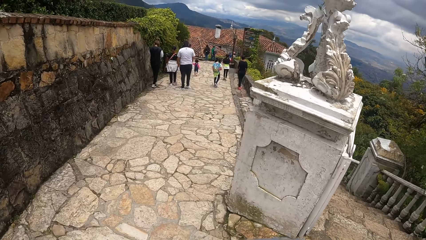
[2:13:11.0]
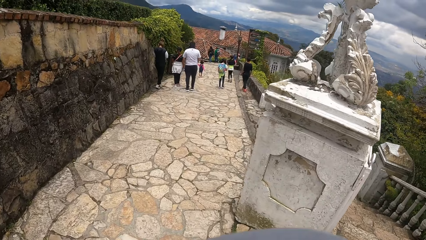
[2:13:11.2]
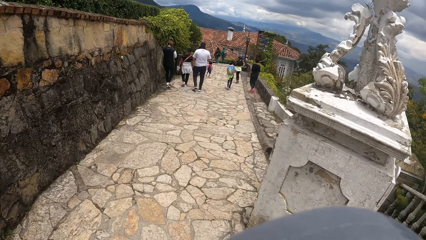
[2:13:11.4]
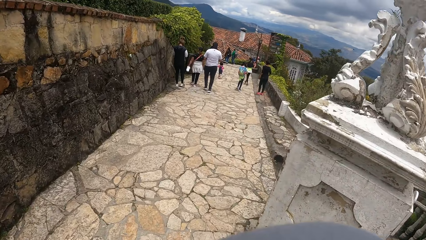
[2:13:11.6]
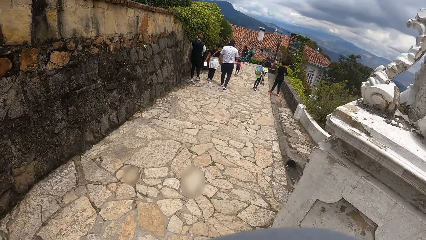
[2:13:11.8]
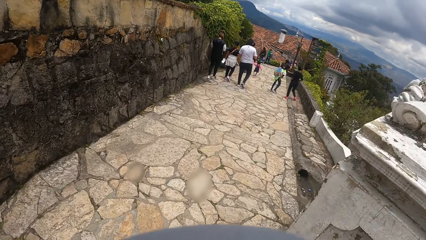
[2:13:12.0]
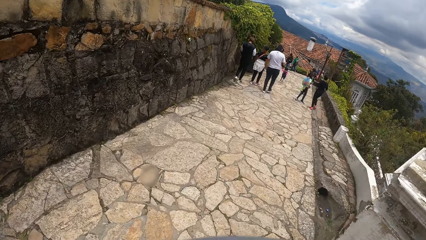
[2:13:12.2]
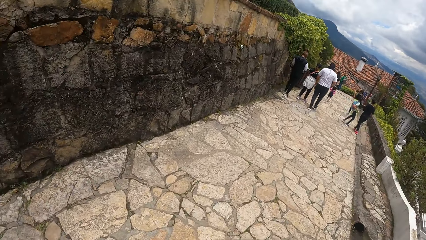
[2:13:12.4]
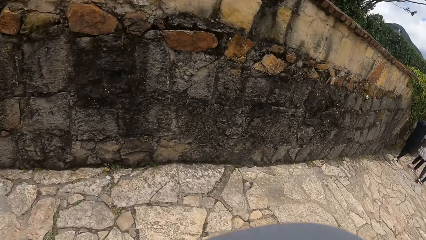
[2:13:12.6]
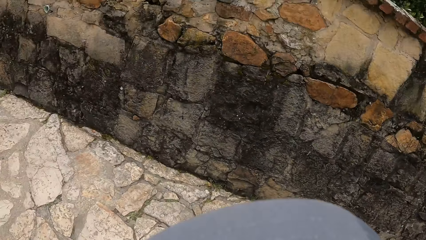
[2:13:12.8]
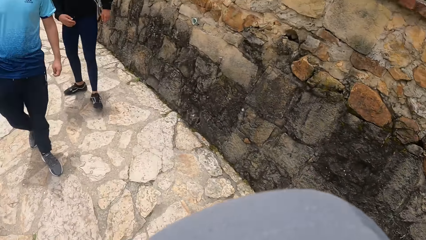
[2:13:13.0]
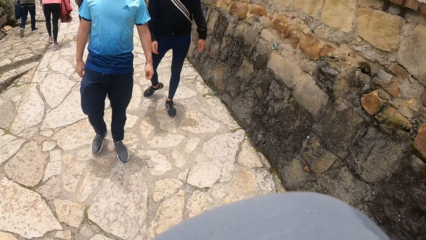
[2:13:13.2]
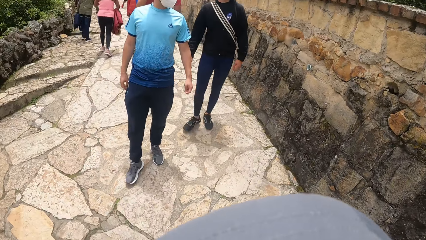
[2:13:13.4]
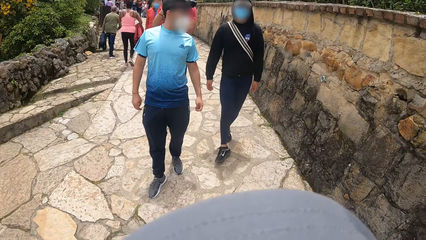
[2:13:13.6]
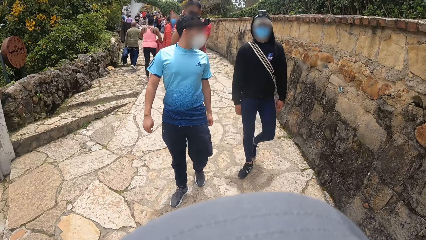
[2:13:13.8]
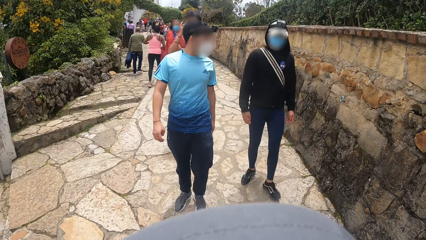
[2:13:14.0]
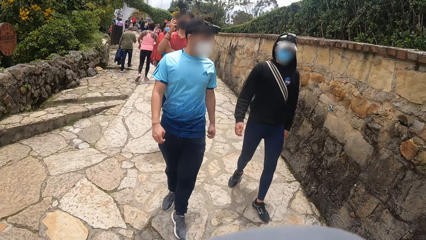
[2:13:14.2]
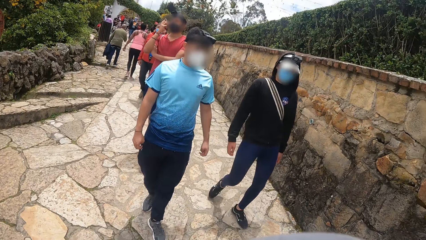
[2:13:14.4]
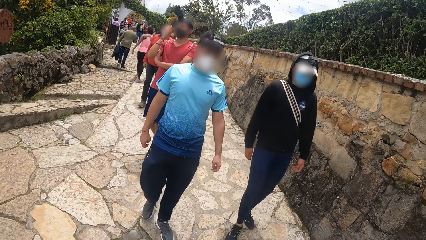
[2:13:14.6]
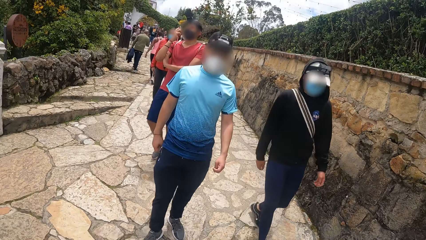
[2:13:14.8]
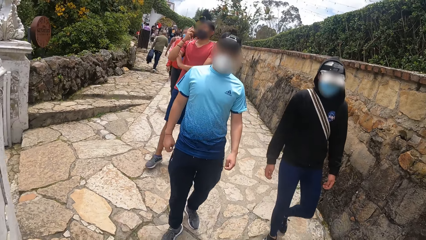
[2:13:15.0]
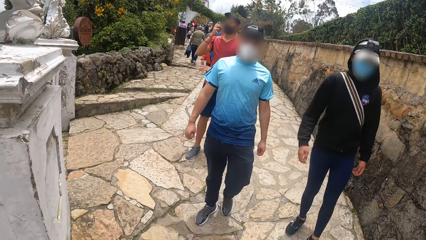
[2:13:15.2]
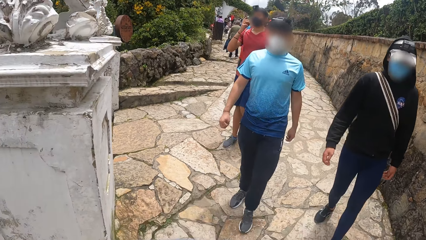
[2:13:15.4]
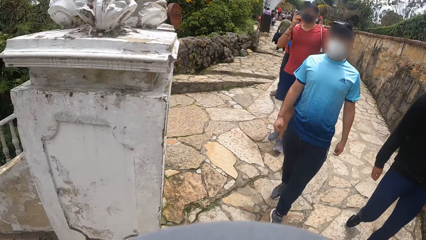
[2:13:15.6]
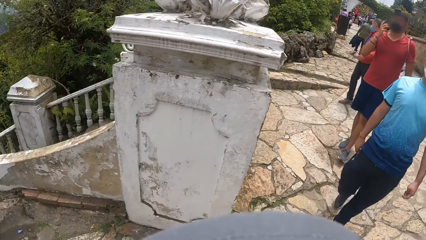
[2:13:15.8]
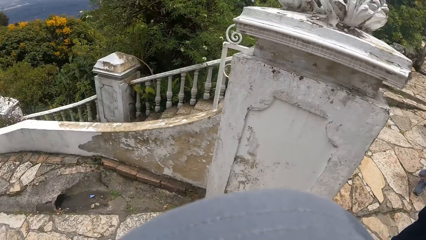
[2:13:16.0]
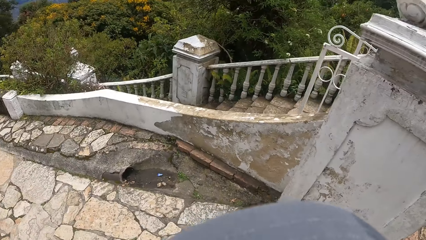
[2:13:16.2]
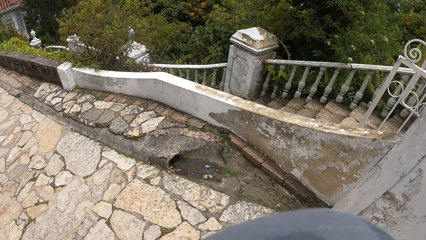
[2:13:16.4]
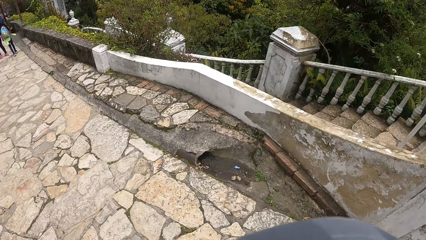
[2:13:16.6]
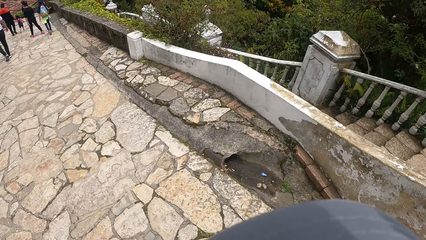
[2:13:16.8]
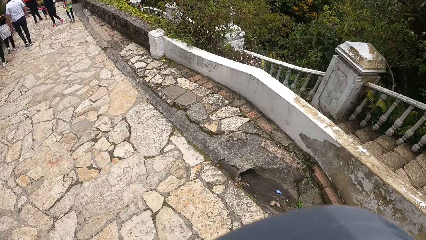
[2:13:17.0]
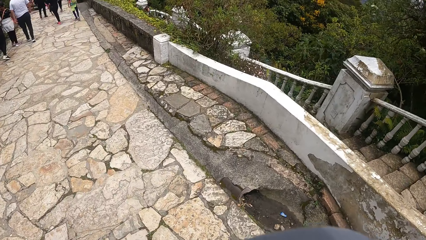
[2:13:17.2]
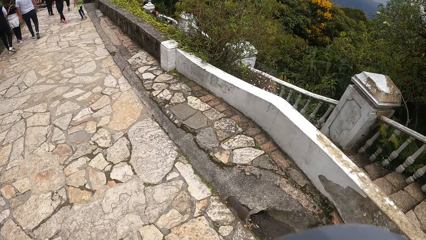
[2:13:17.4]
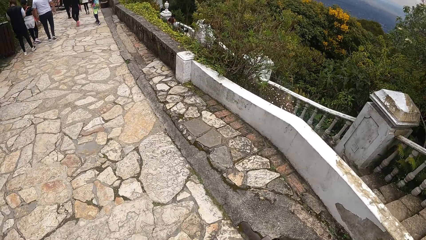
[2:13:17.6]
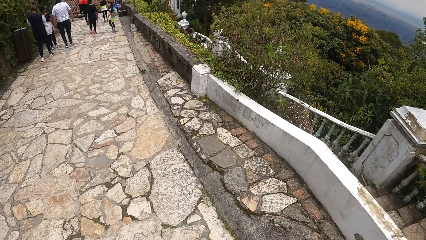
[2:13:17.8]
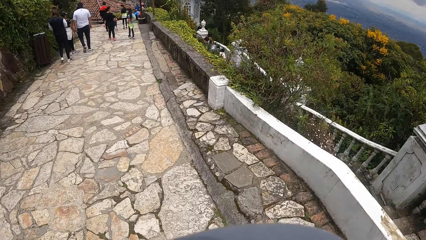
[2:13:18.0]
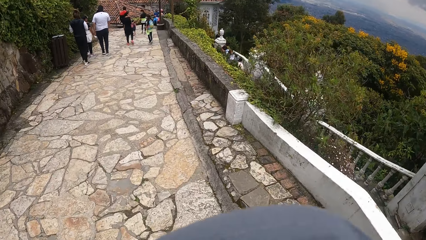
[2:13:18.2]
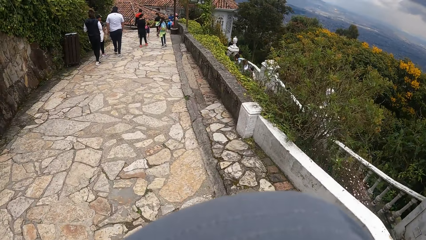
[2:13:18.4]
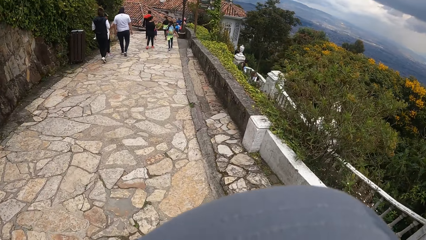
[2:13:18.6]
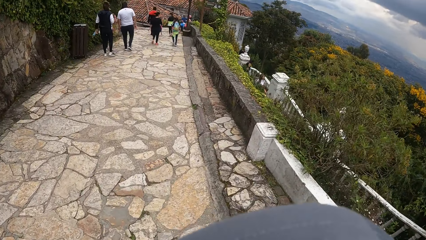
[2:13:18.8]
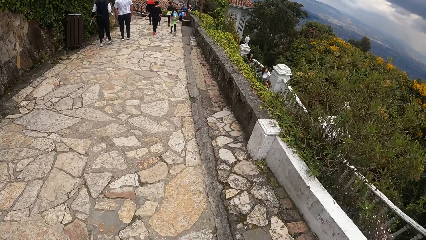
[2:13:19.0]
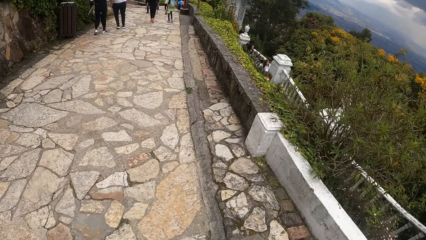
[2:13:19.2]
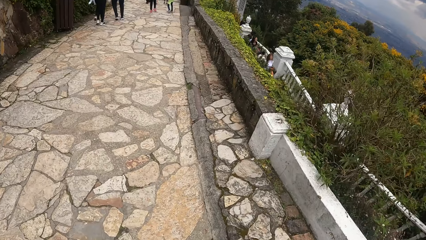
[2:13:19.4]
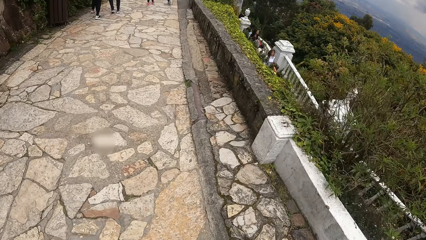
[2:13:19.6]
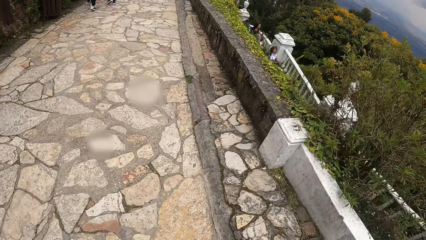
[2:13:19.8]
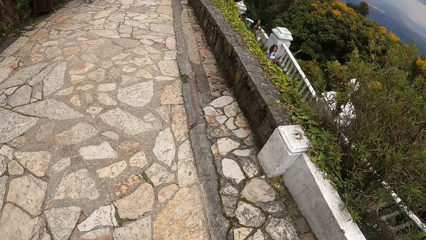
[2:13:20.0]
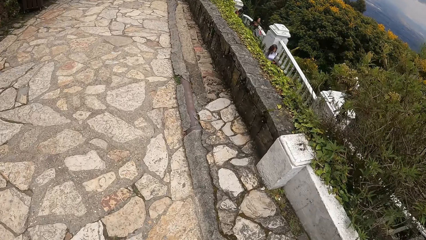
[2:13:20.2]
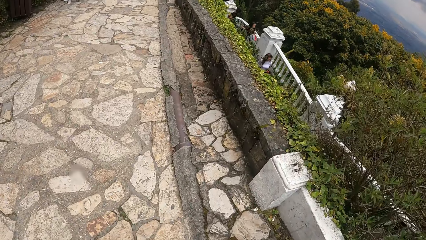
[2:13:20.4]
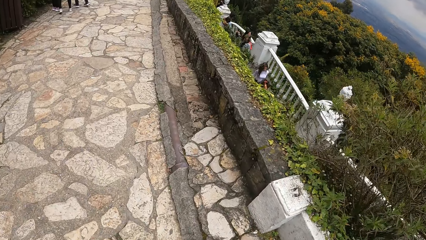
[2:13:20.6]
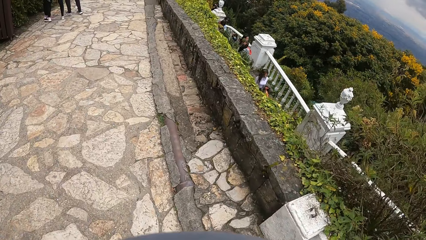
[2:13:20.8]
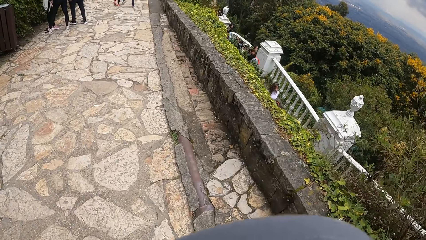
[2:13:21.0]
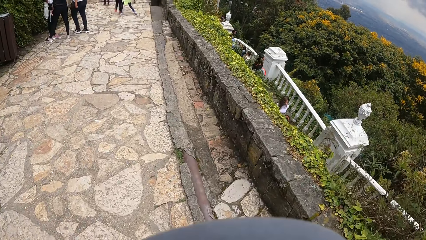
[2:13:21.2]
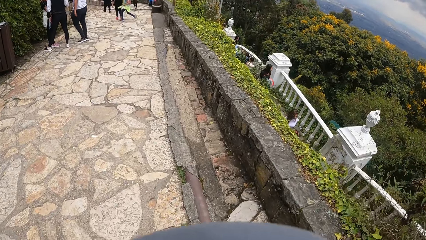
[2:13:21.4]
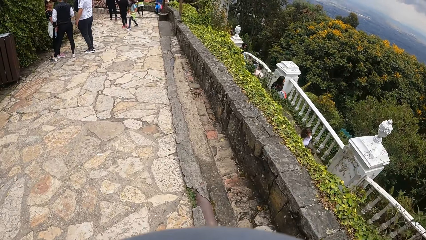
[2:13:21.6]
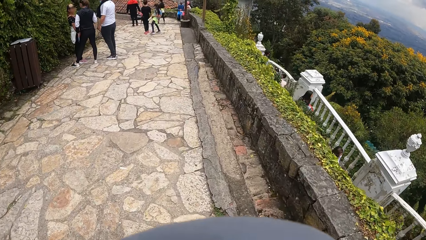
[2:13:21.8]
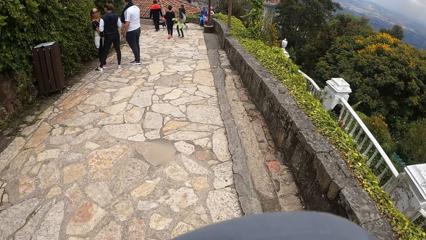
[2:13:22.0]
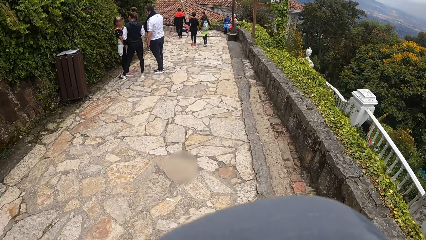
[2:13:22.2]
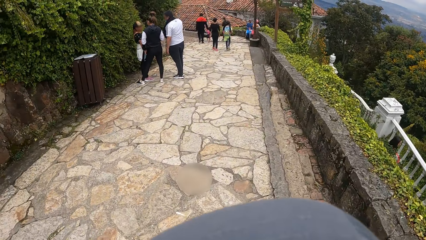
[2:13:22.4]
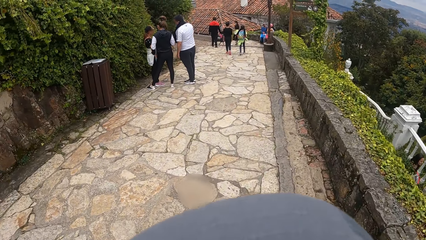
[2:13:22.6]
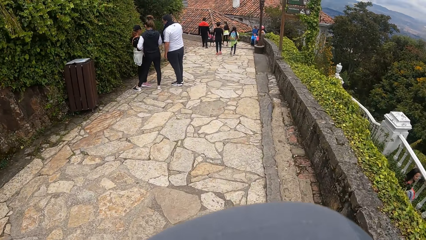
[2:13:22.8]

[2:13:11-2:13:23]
The camera wearer looks around the area. They walk along the pavement.

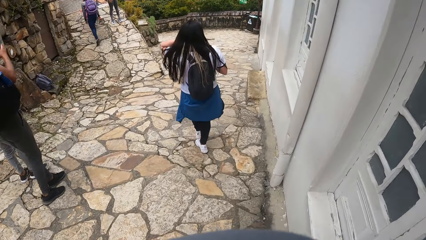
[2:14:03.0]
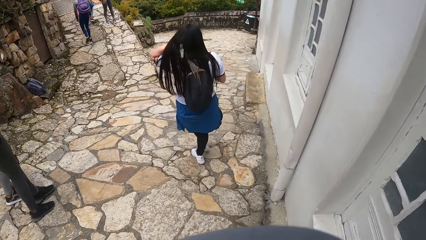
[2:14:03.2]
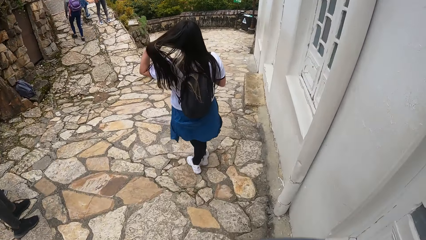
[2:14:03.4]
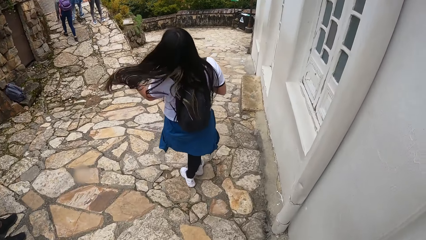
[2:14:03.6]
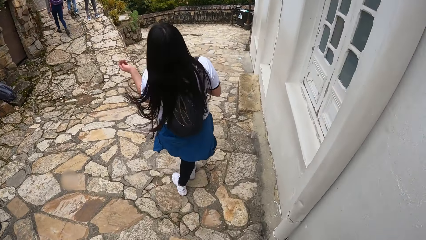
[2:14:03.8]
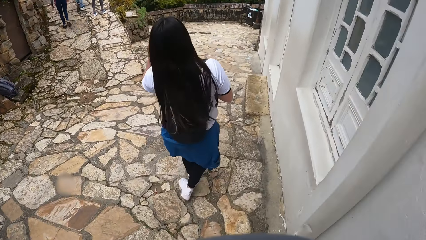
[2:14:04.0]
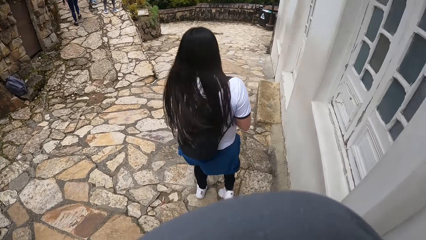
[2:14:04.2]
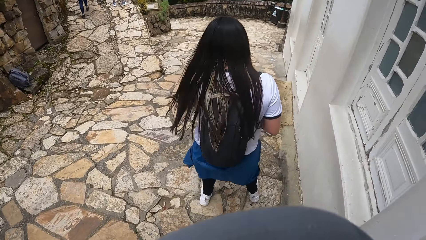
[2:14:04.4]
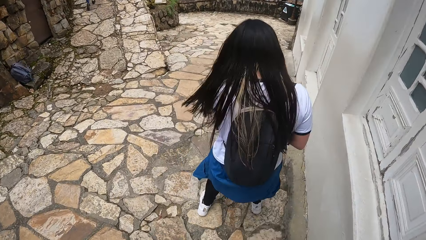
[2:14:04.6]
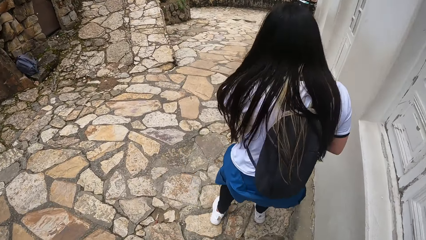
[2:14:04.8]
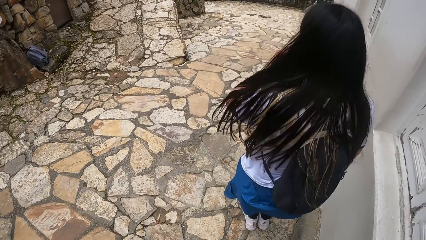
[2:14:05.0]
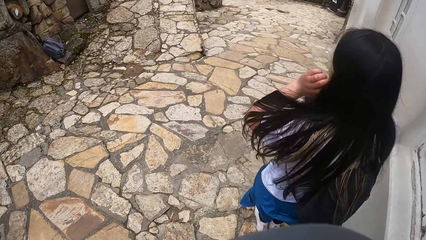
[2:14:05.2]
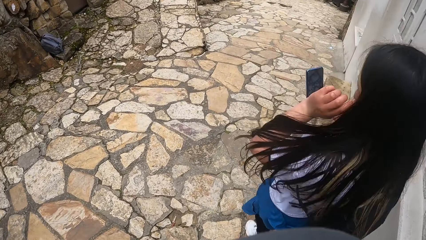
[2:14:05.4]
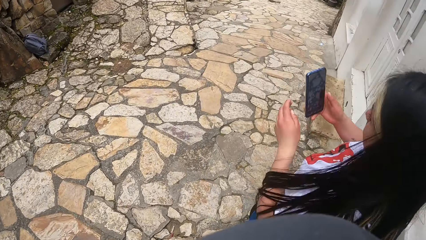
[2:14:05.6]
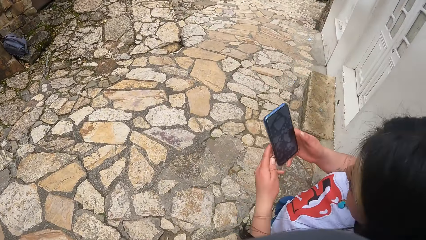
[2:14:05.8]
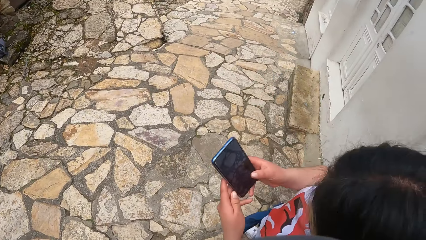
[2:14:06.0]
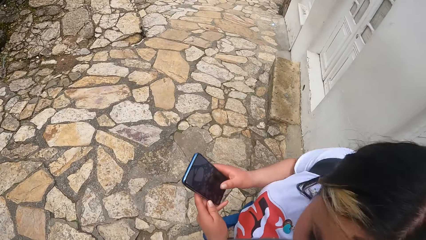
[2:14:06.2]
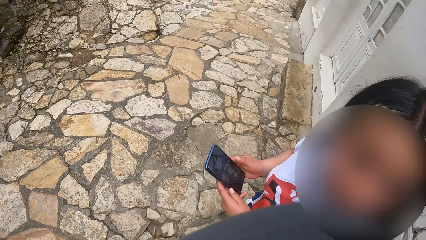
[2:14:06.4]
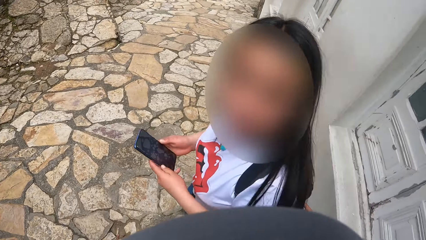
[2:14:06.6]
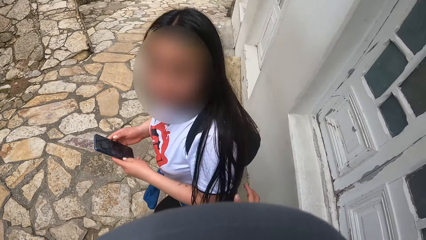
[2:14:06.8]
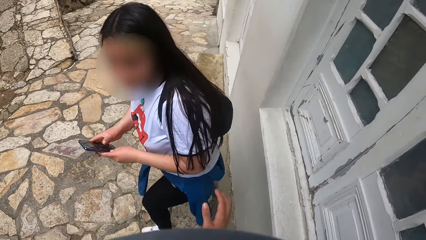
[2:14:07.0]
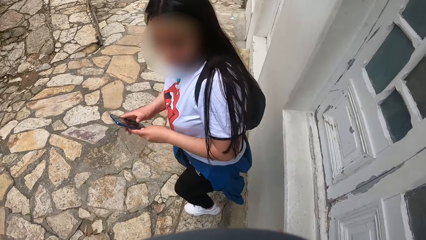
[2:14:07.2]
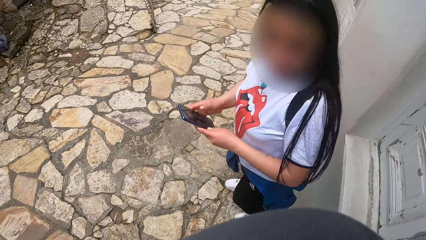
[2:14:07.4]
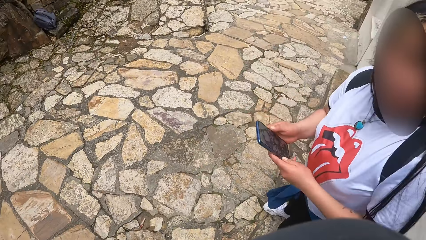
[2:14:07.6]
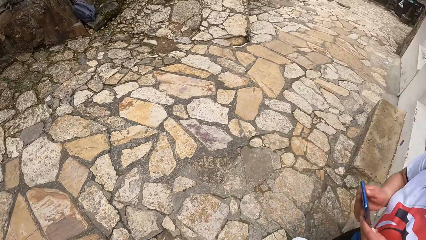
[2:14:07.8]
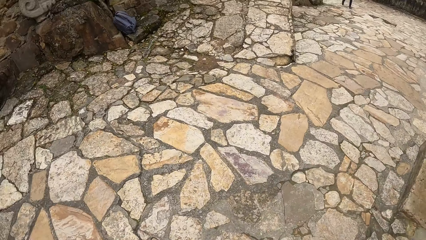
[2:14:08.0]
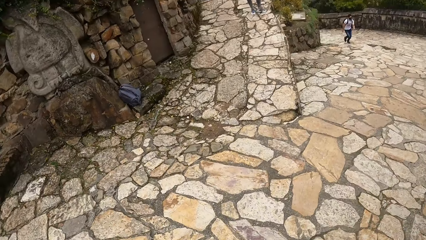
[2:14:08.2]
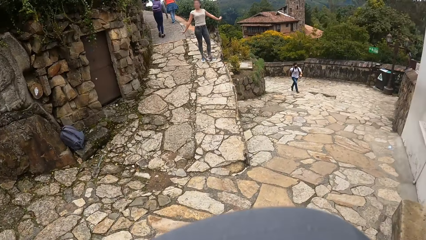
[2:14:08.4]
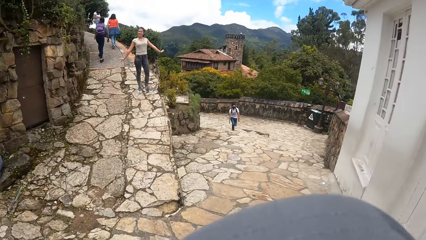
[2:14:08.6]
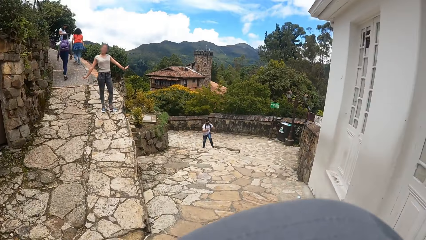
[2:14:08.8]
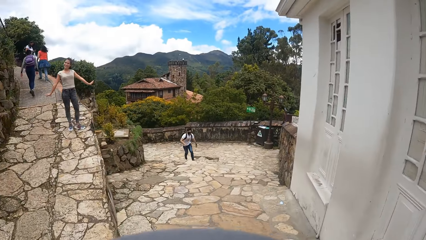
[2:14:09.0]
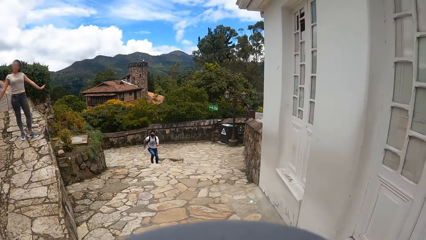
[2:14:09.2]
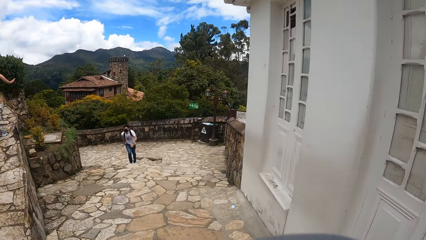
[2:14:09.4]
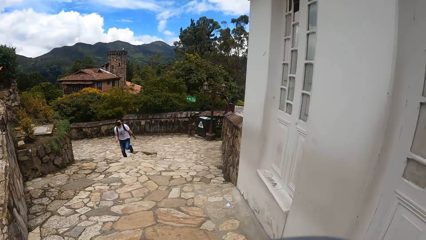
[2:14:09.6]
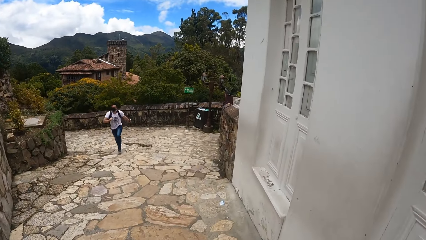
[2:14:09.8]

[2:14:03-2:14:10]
The camera wearer interacts with a girl. The girl operates a phone with both hands.
